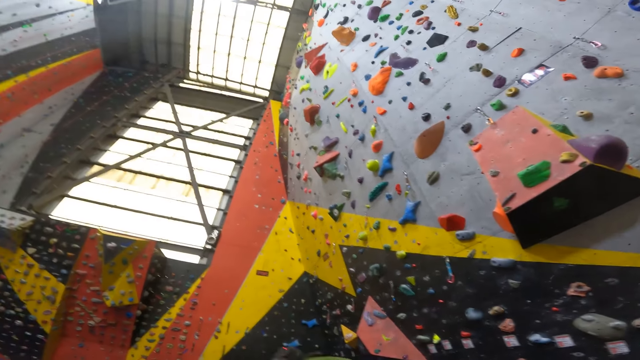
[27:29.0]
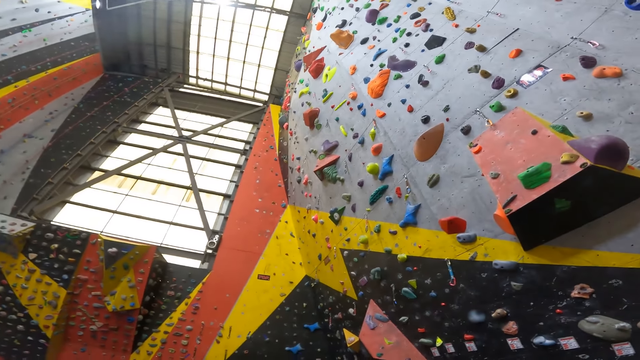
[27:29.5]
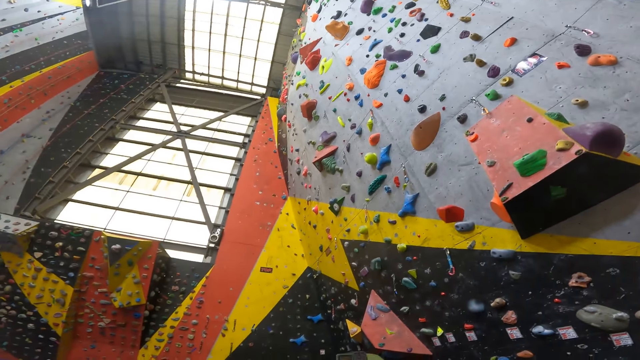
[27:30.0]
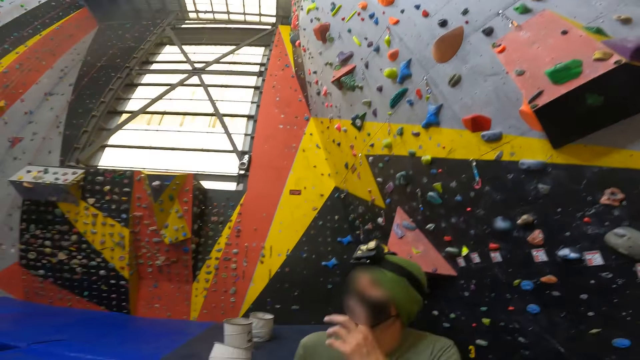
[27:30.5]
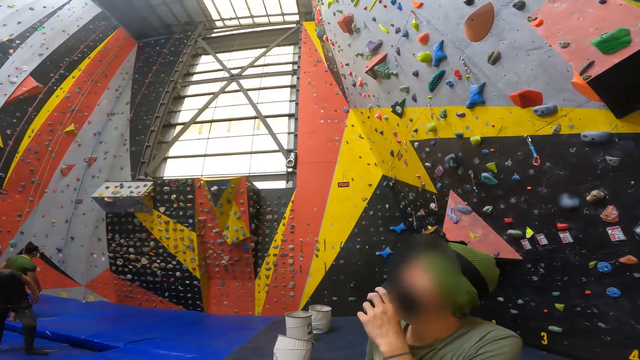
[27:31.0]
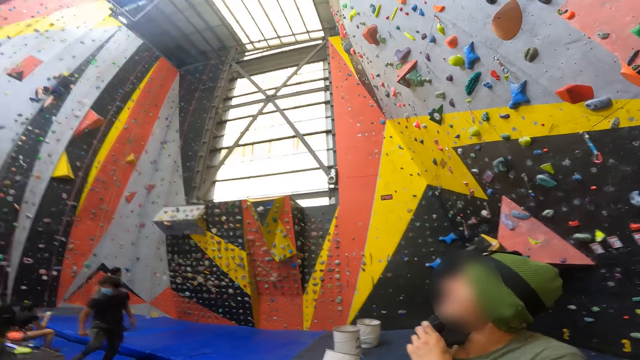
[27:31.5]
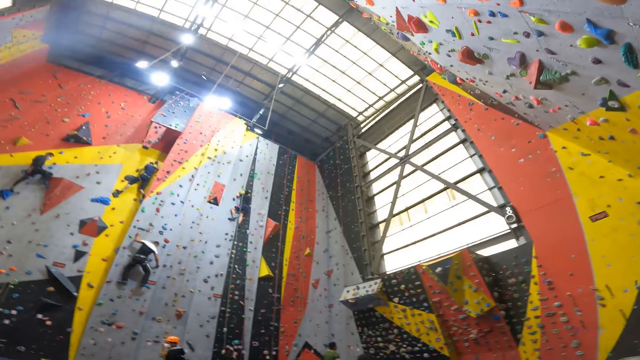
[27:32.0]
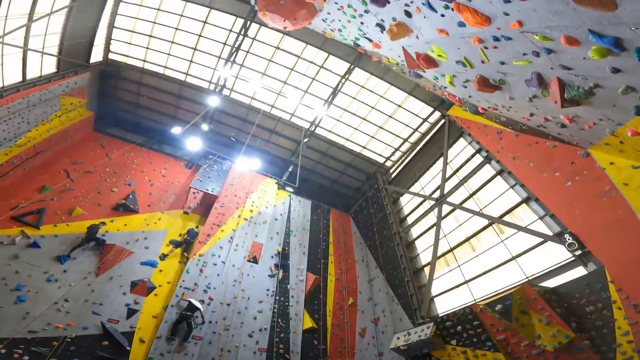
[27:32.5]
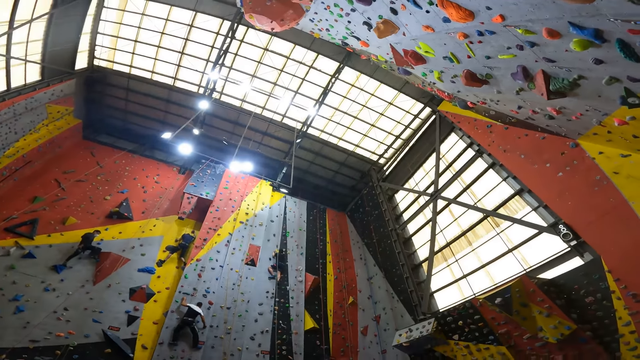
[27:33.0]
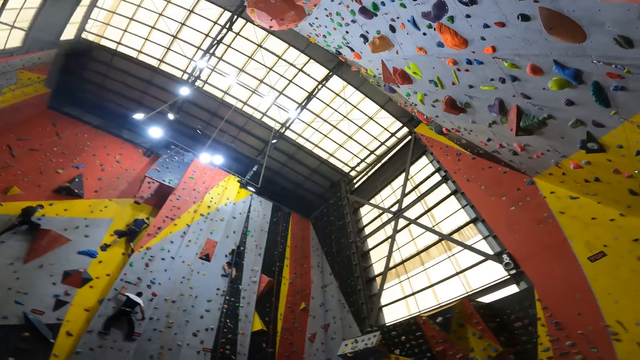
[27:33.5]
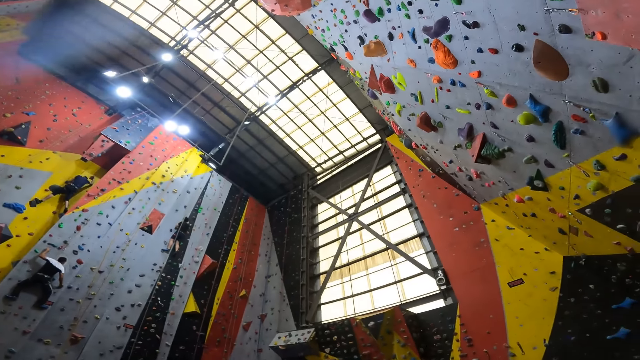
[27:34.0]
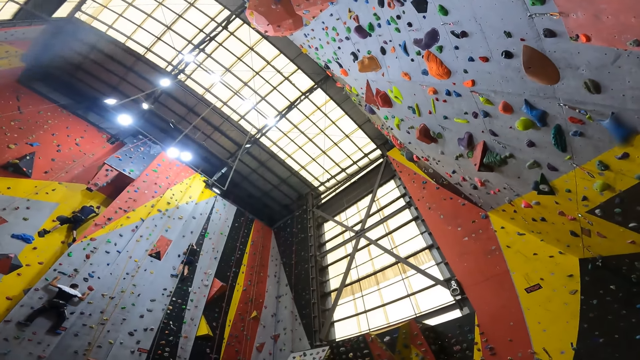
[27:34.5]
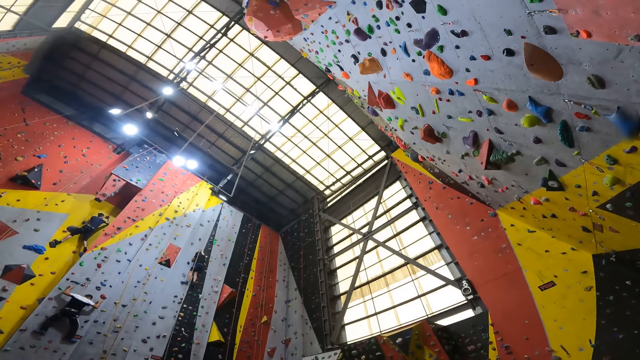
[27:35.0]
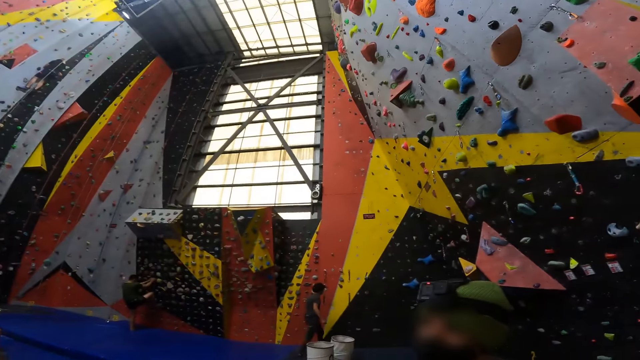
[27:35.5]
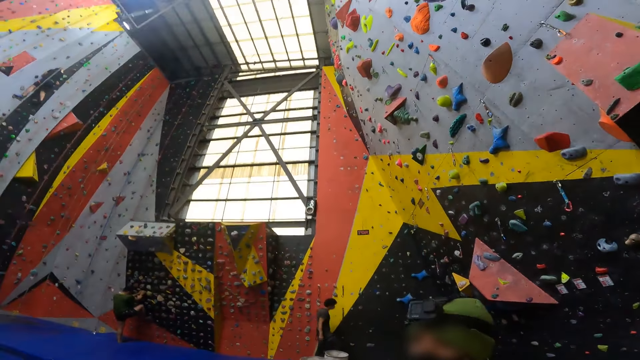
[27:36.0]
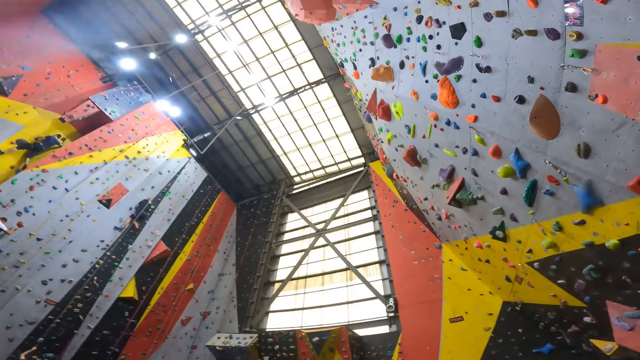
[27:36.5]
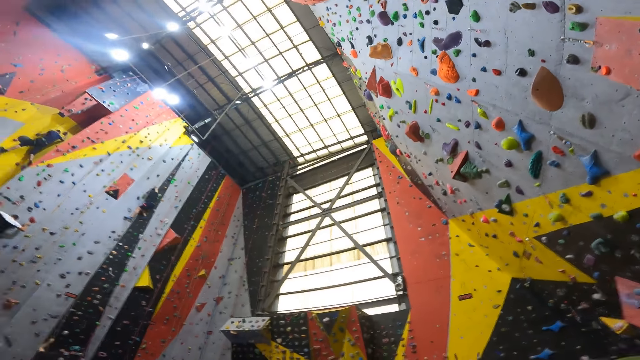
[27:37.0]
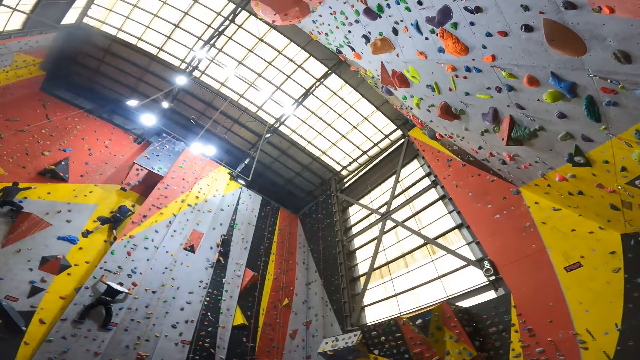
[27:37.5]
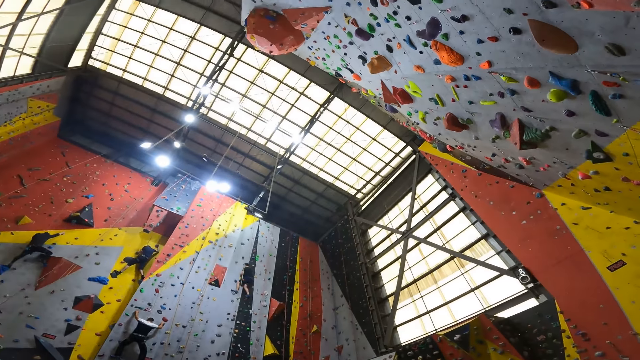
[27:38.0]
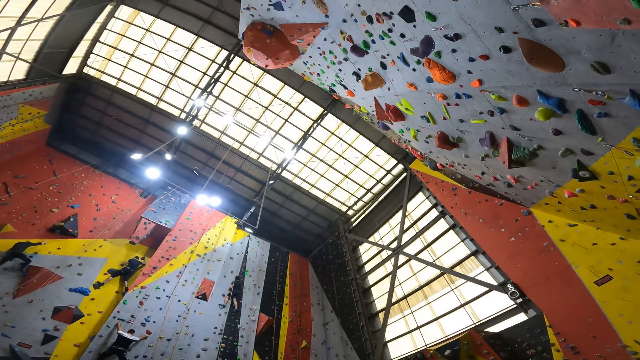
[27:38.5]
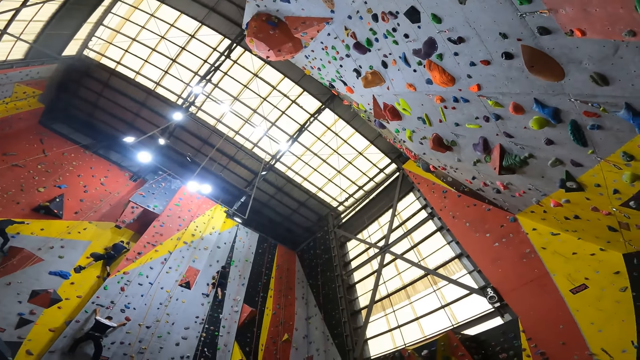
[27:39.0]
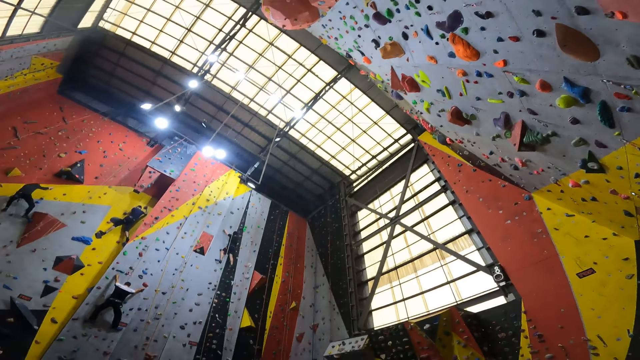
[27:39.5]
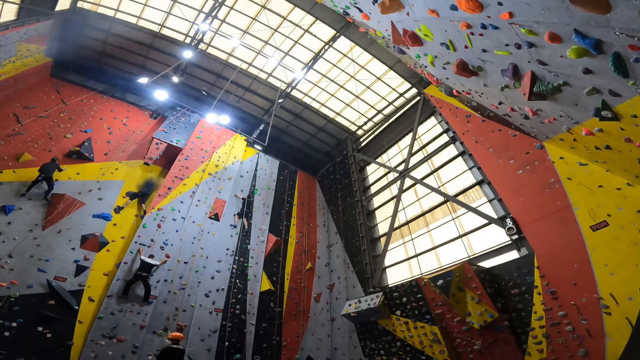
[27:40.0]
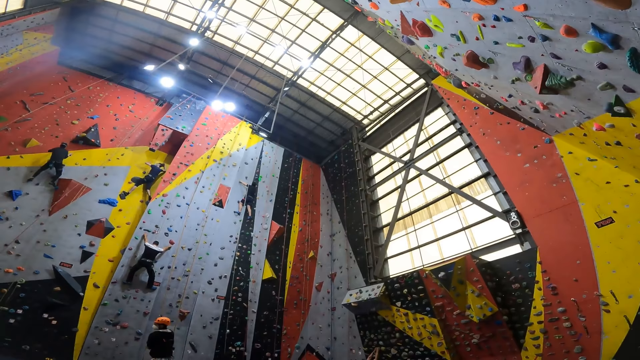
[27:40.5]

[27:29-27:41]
The camera wearer looks around.

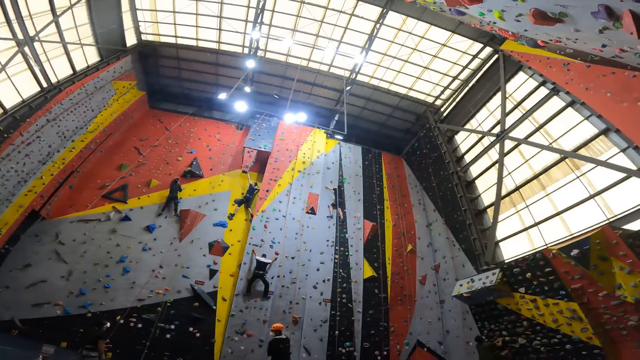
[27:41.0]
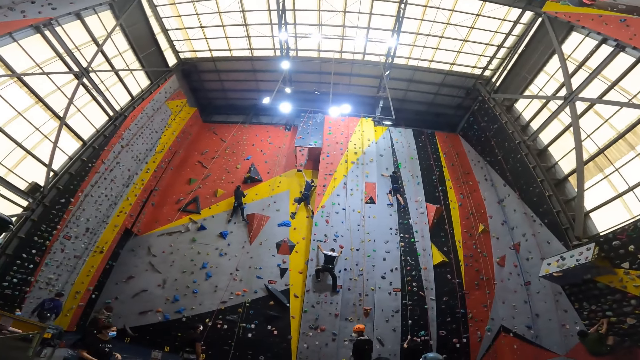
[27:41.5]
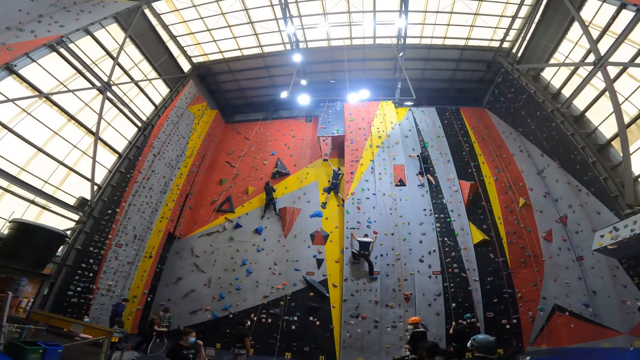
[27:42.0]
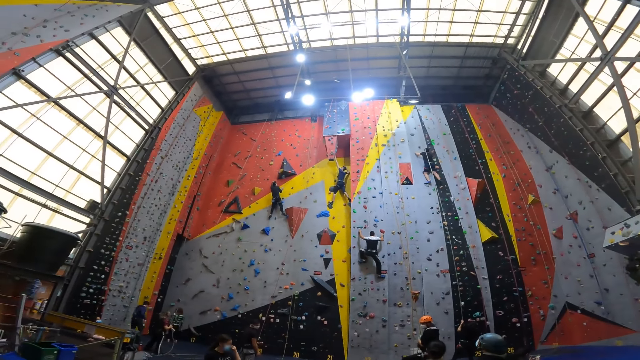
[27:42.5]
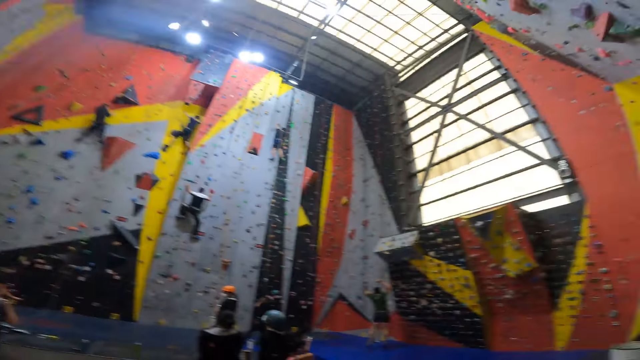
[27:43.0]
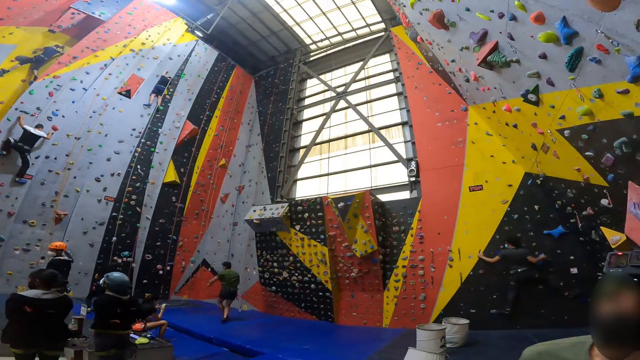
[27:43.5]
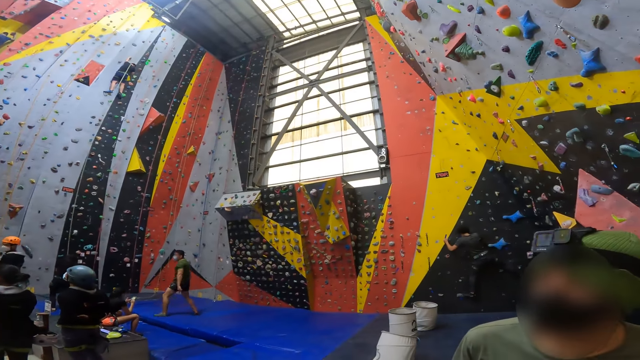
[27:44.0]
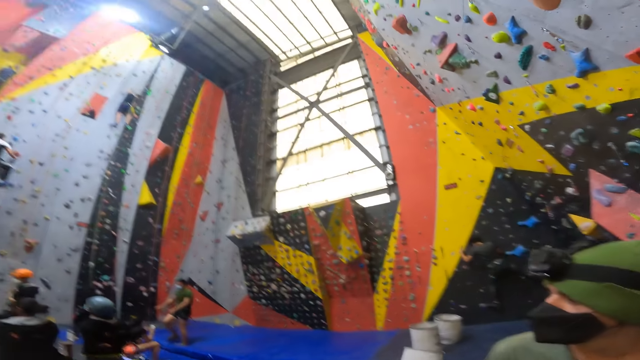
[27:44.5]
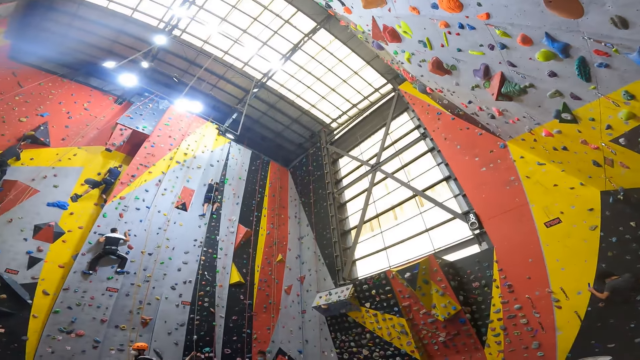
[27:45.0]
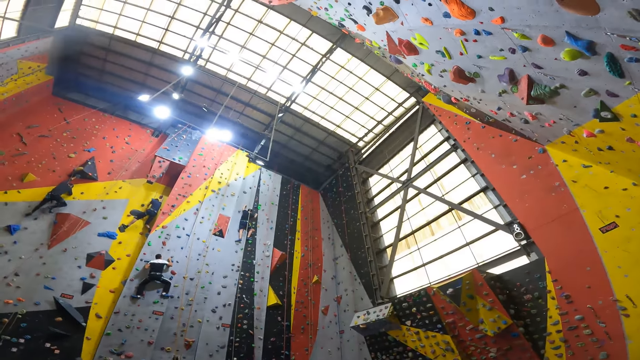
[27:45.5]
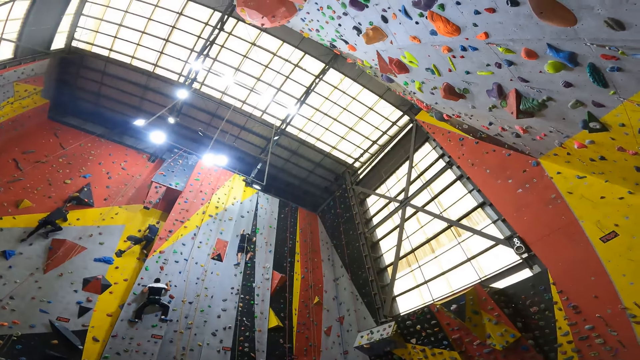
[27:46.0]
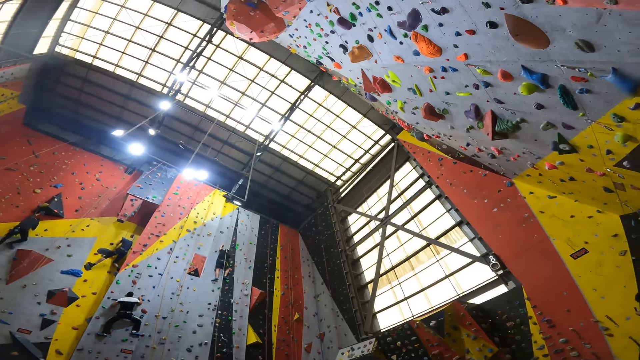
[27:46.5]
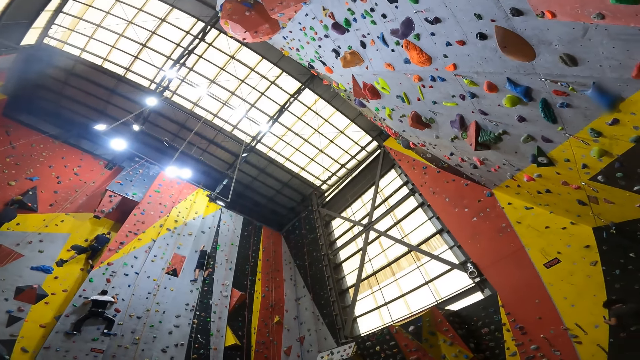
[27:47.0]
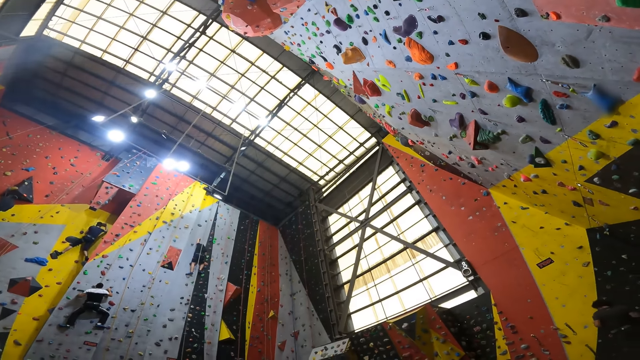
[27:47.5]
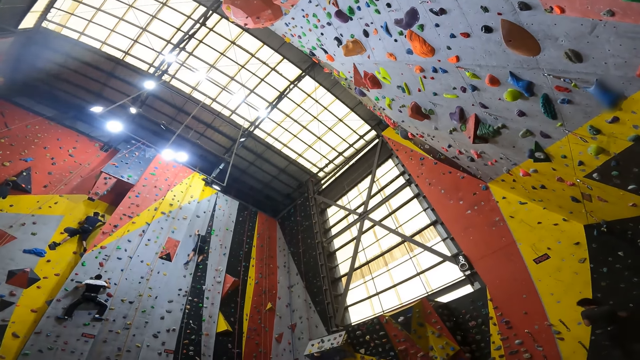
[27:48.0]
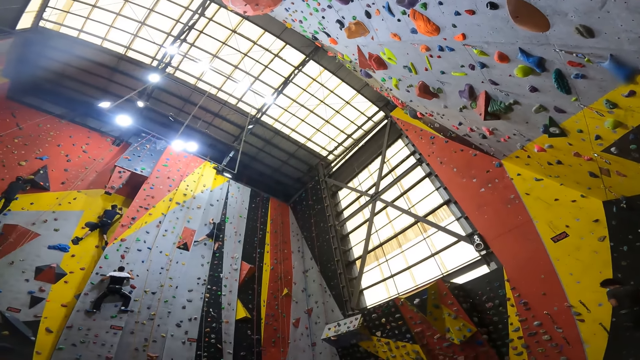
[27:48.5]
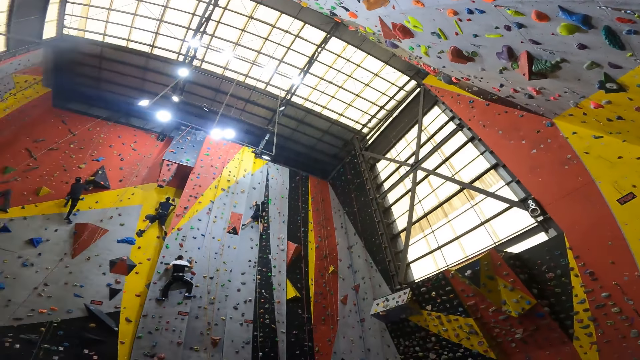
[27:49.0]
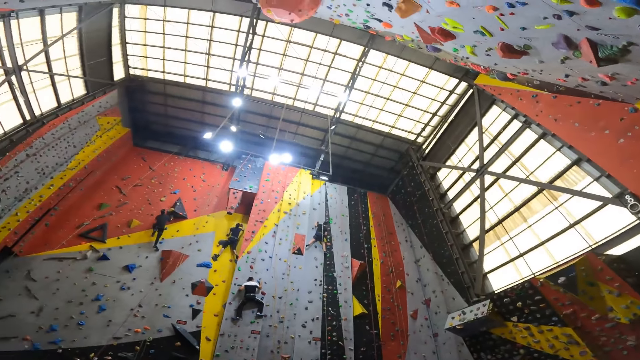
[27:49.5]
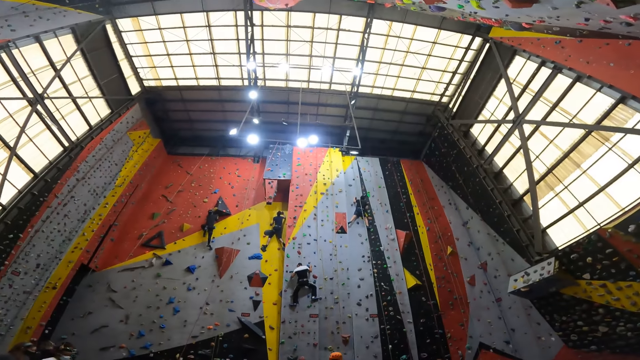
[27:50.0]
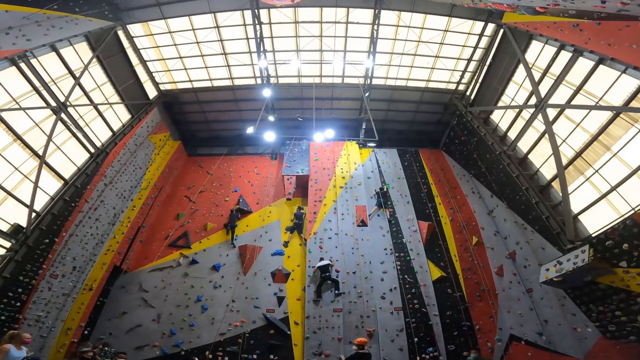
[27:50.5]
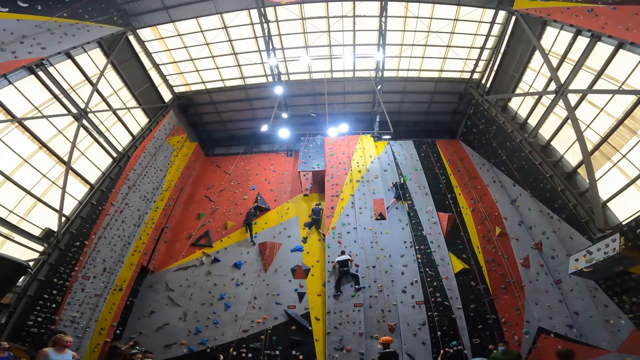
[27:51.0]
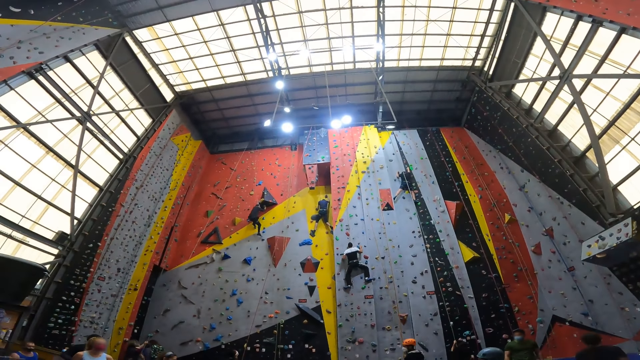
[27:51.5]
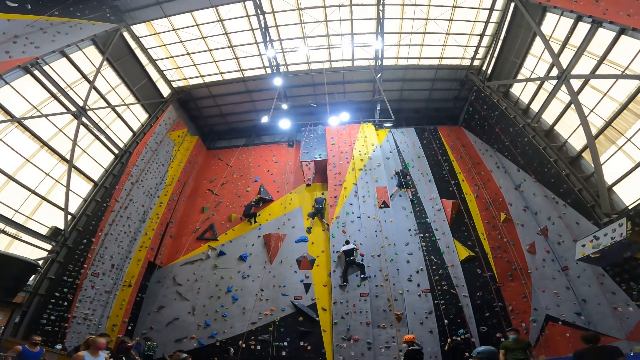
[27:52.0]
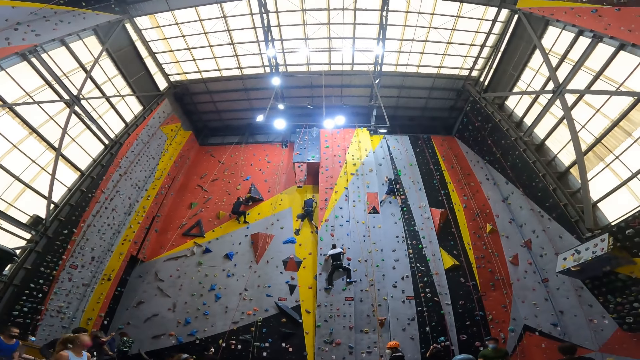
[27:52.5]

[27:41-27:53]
The camera wearer looks at a man. They look around.
